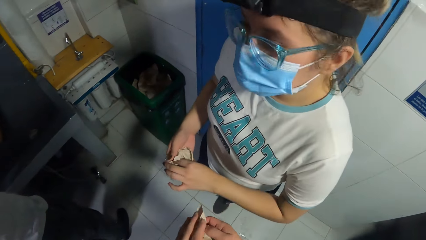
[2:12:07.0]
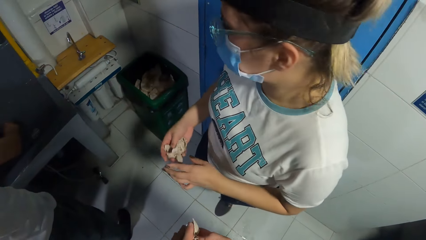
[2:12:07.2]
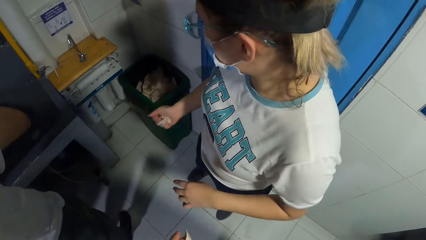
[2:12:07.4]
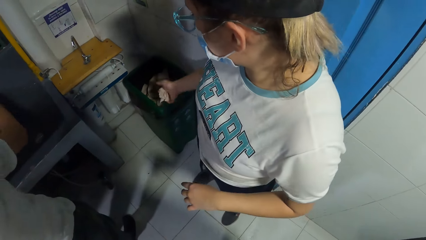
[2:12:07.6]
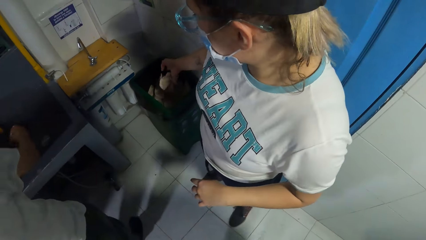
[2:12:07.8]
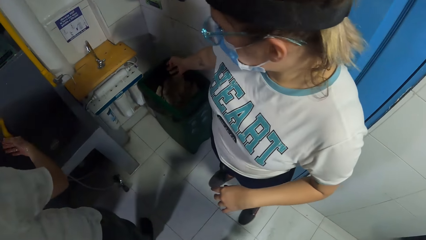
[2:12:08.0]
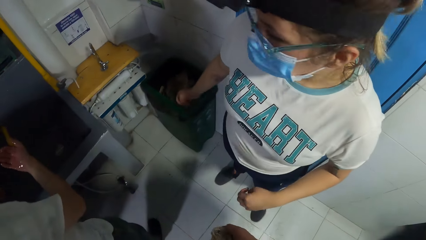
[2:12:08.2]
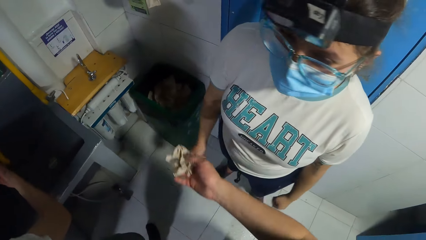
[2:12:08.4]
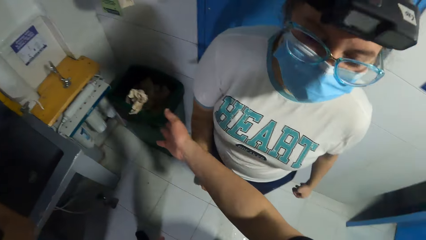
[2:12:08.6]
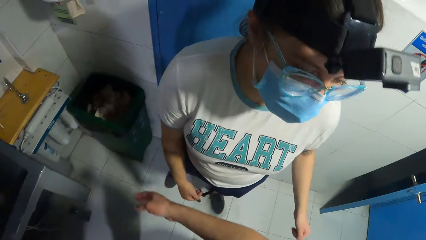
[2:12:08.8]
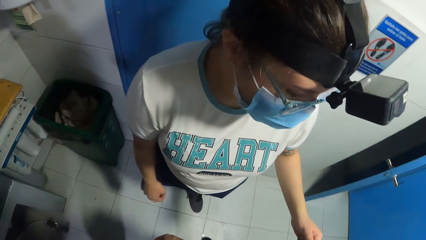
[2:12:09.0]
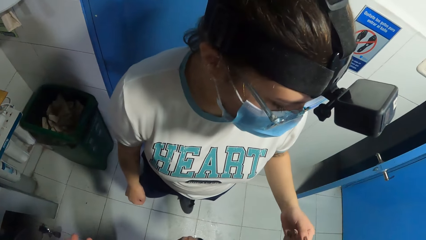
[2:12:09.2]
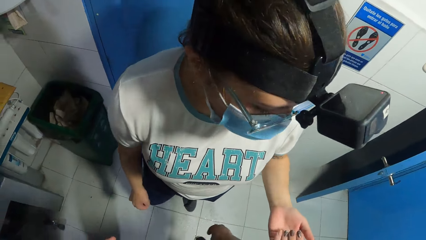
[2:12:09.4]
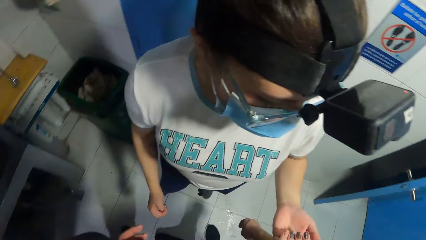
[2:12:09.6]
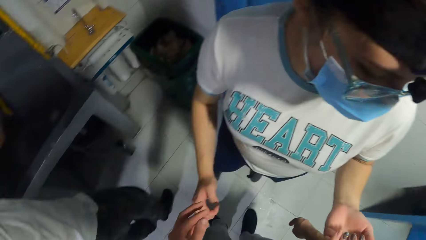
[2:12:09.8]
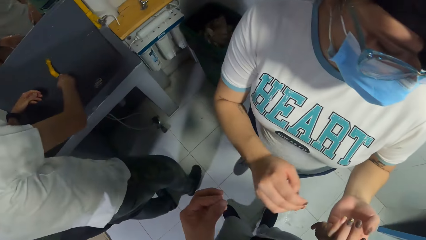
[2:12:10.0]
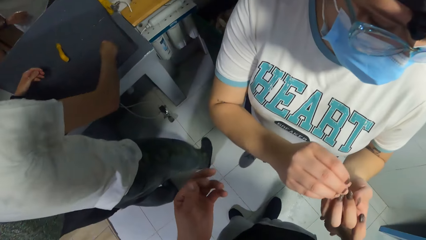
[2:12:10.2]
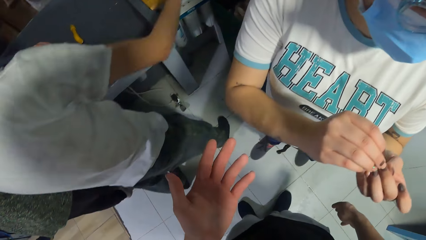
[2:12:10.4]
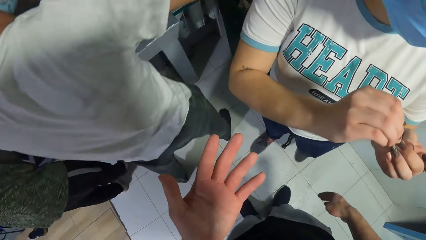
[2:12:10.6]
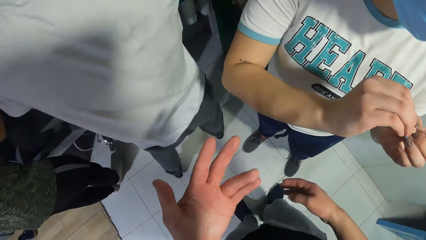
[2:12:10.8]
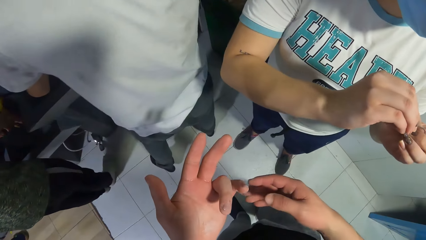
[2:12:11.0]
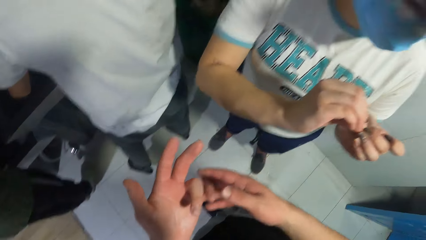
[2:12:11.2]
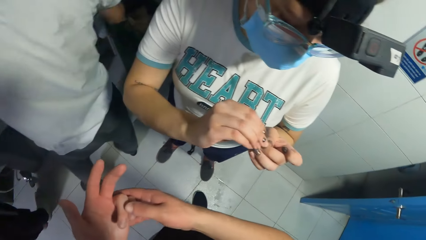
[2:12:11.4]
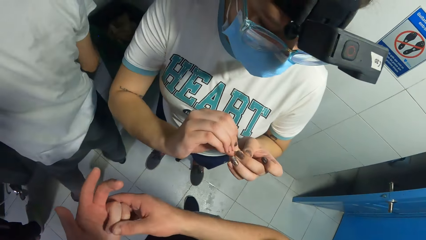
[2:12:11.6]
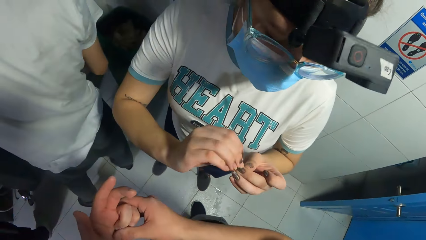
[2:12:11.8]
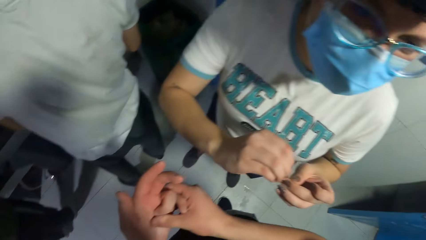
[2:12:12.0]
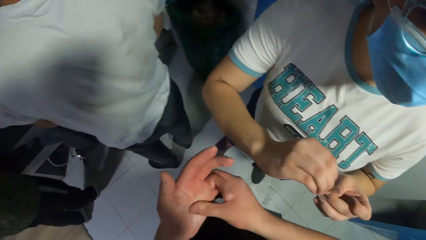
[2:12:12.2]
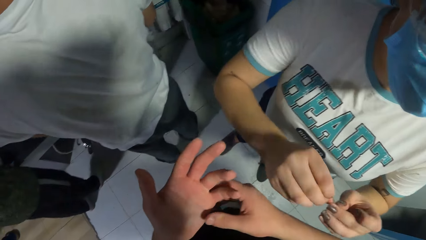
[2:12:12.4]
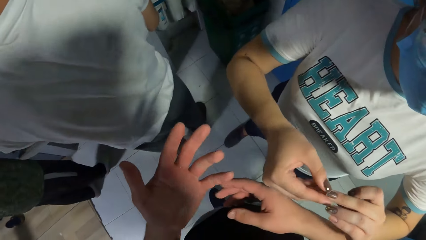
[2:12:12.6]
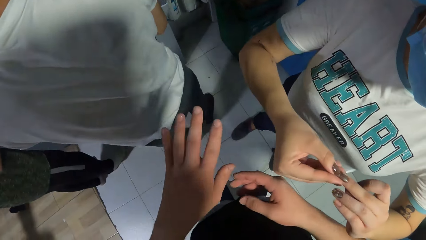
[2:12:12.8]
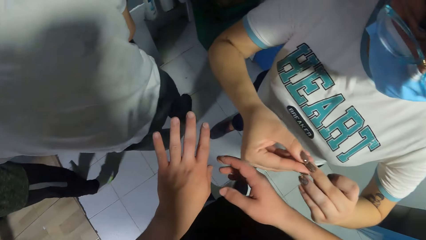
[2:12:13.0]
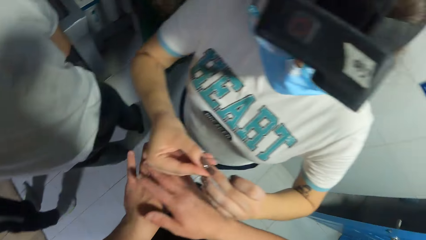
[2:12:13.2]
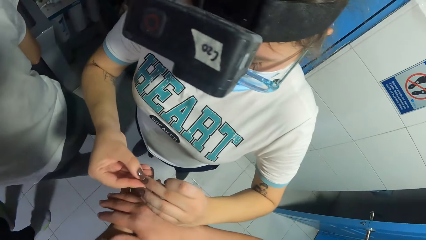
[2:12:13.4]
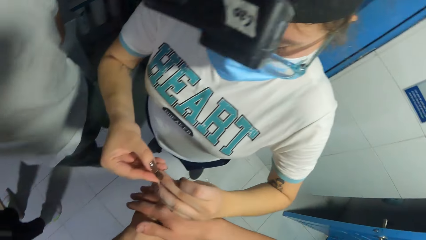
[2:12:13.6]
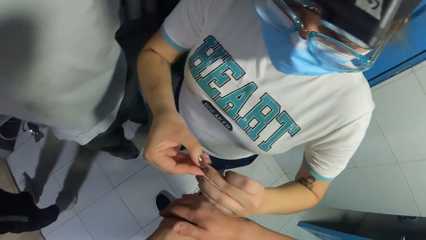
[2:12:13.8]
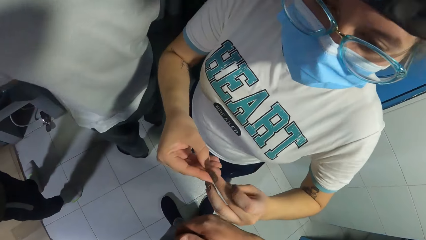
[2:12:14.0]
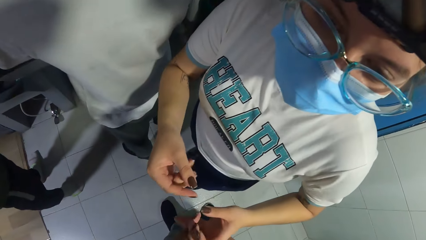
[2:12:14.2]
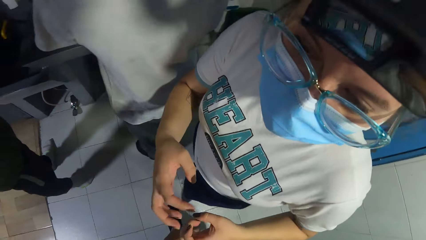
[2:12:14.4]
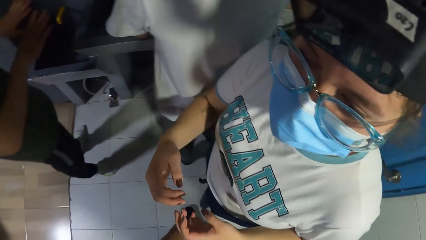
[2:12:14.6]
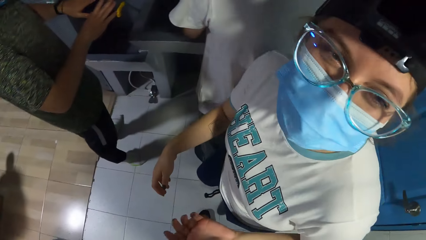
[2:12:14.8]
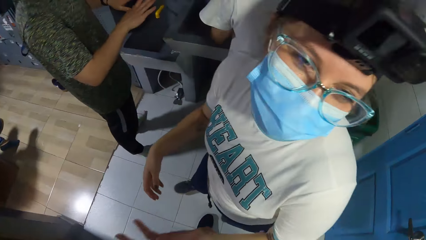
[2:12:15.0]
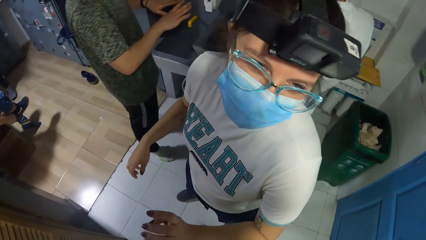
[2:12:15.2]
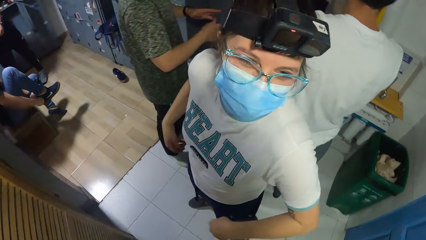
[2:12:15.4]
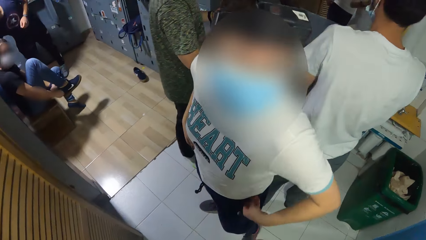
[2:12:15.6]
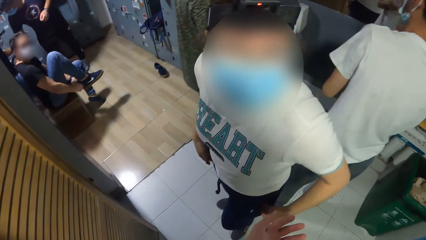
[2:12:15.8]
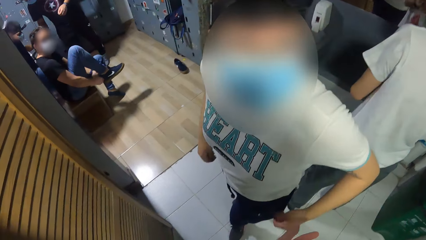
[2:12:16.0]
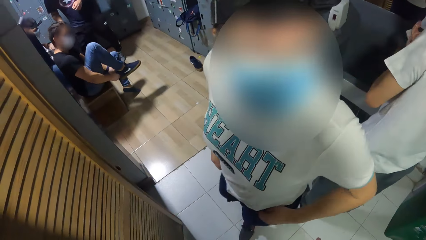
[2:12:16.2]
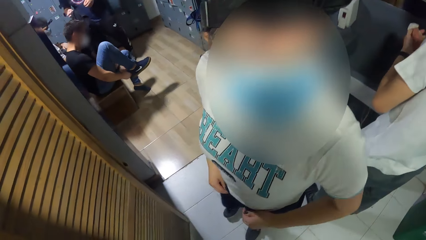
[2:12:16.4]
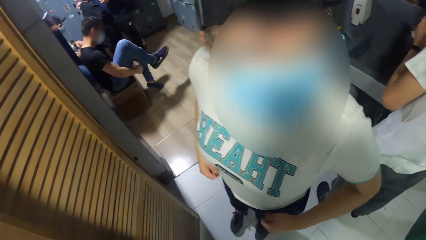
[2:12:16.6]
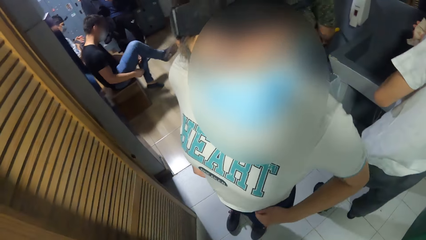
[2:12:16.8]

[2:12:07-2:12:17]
The camera wearer throws the tissue paper in the dustbin. She looks at her hands. She holds her hands. She talks to a person.
